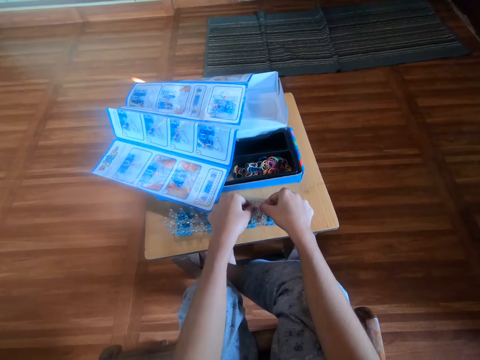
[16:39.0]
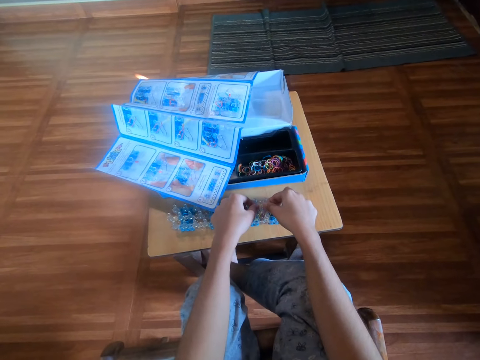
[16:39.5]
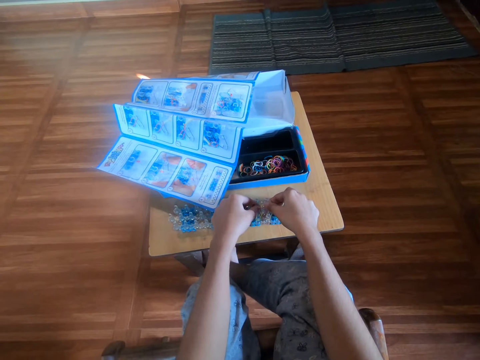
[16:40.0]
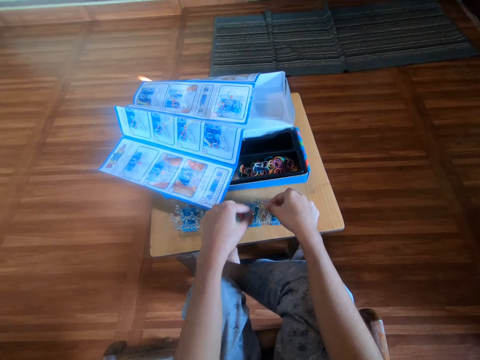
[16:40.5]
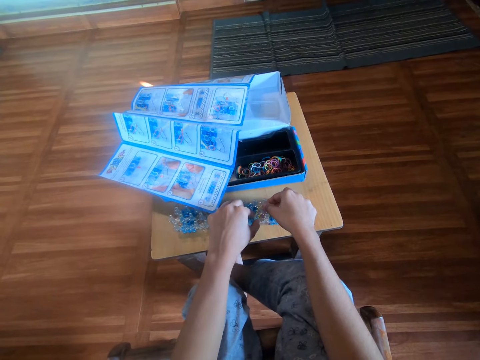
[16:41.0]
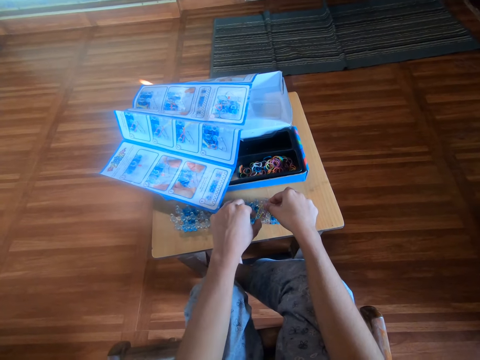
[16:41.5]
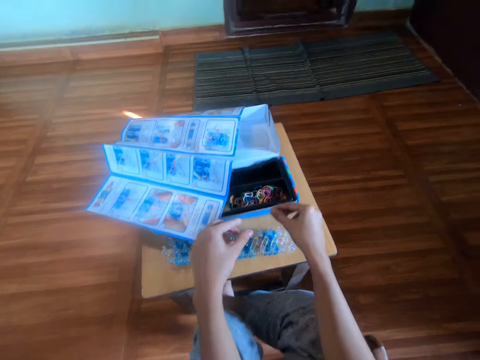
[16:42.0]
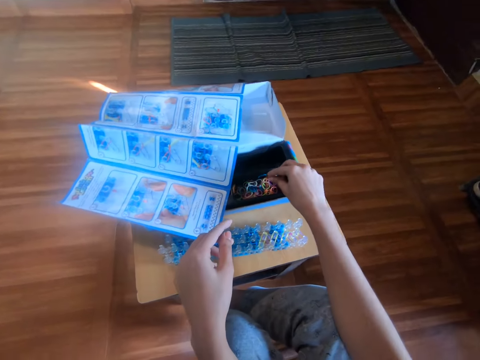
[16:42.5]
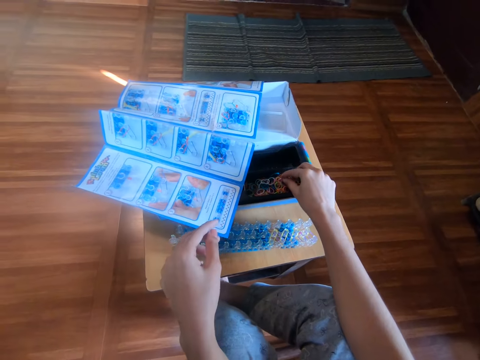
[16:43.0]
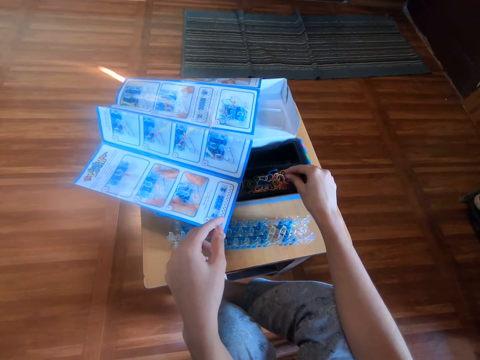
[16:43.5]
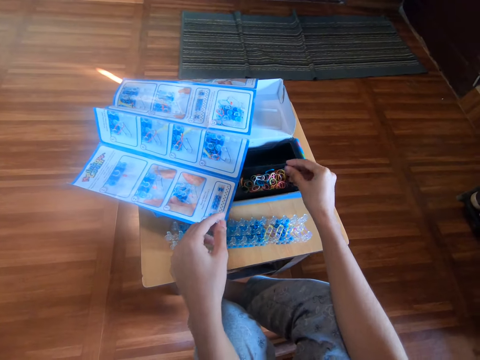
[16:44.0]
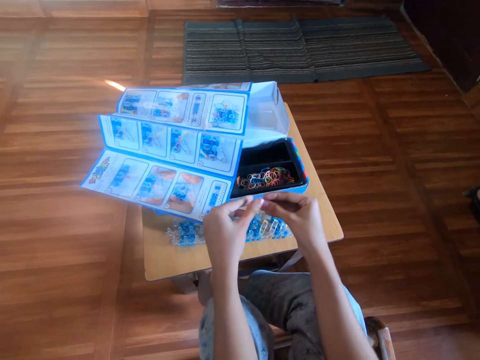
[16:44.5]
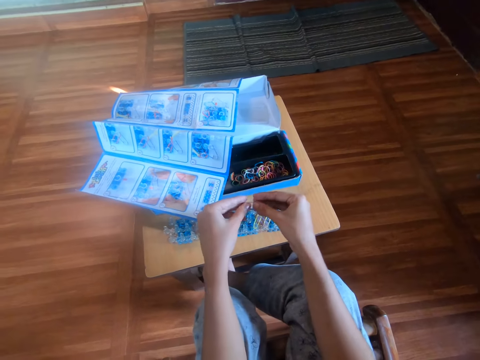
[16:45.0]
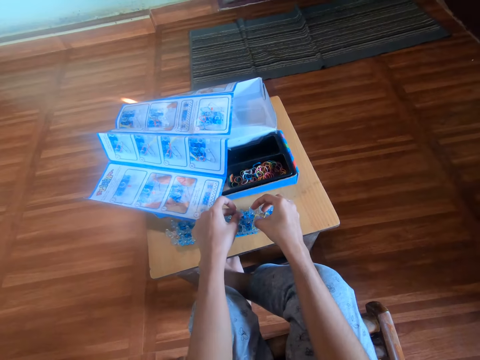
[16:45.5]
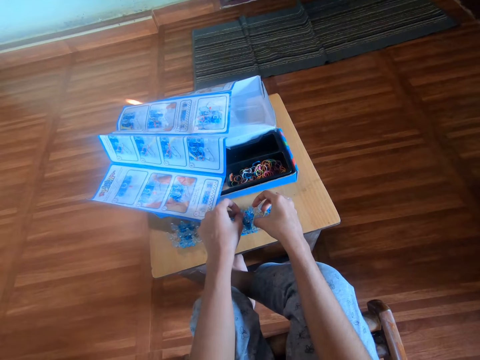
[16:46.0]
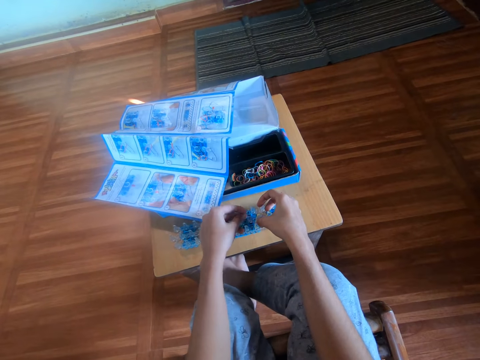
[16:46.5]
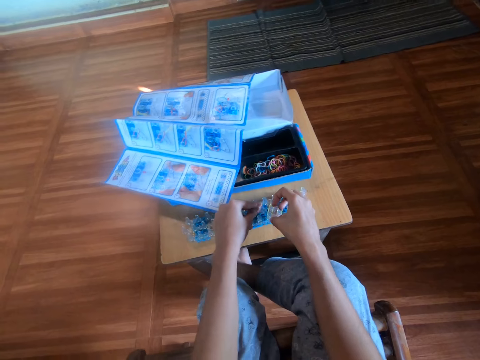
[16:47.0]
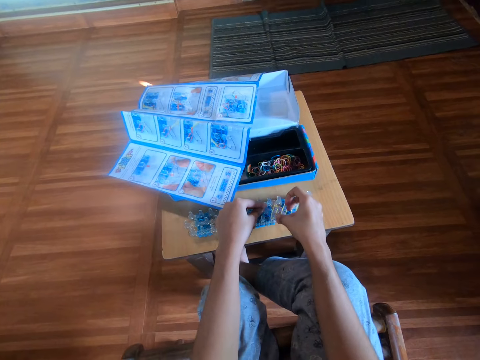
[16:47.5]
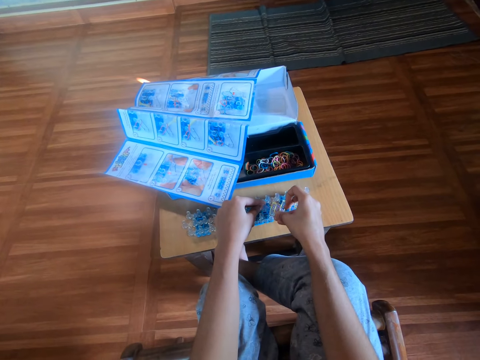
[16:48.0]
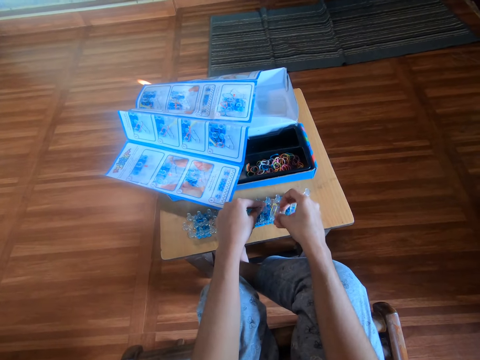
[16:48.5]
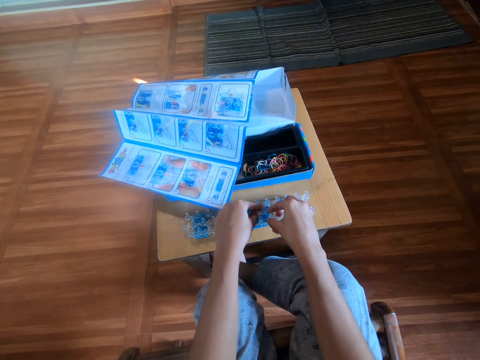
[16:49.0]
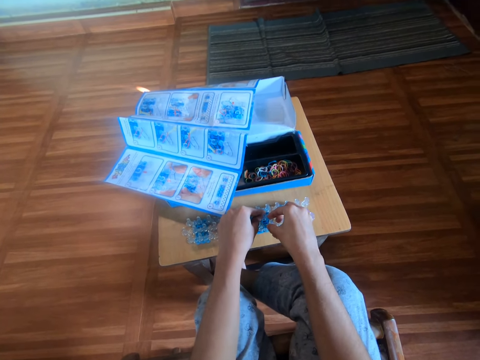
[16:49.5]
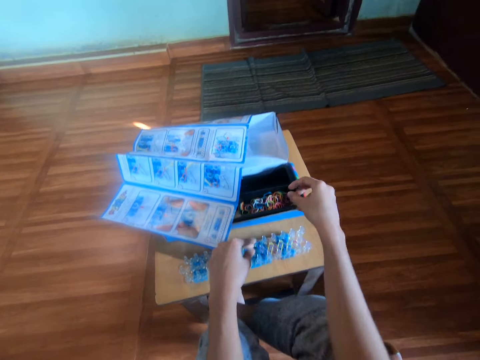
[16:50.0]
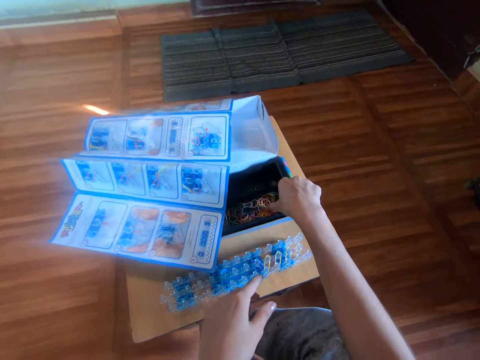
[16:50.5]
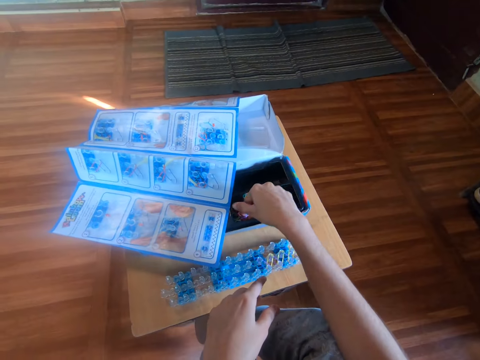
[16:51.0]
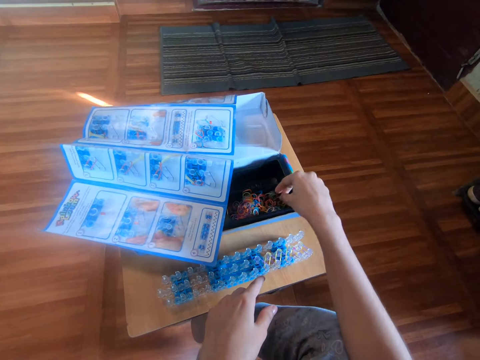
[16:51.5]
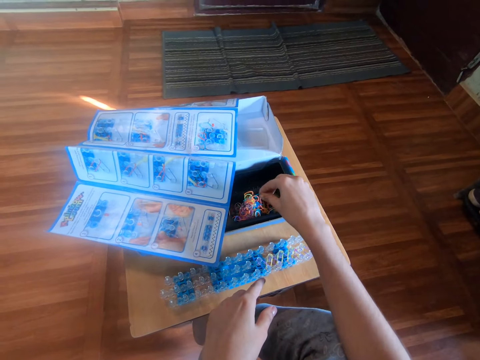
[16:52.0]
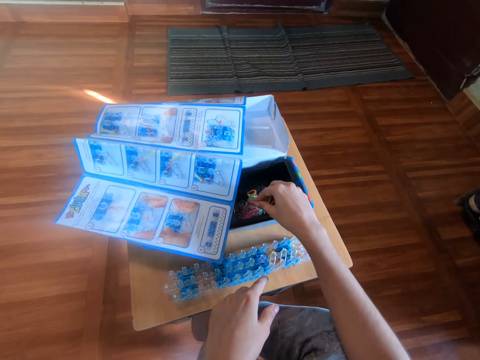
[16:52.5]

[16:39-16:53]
The camera wearer fixes the rubber band on the loom board. She picks a rubber band from the bands kit. She holds the rubber band with both hands. She attaches the rubber band to the loom with both hands. She stretches the rubber band. She adjusts rubber bands in the box with her right hand.

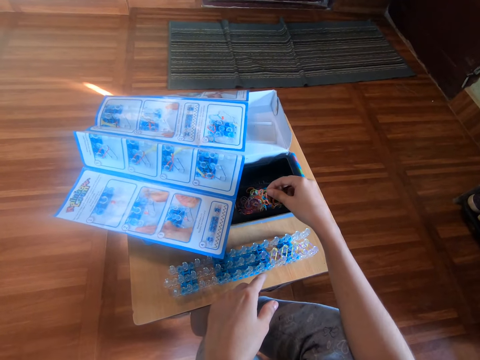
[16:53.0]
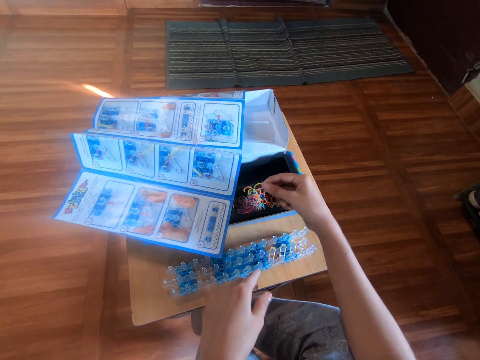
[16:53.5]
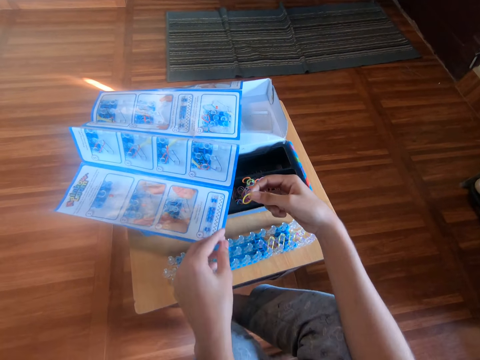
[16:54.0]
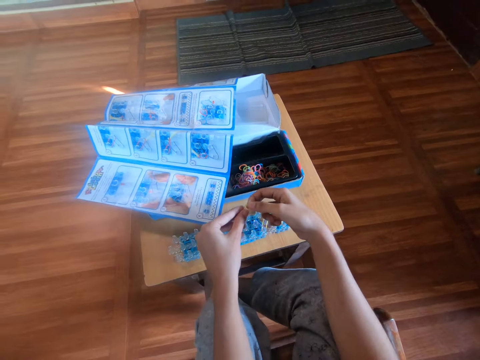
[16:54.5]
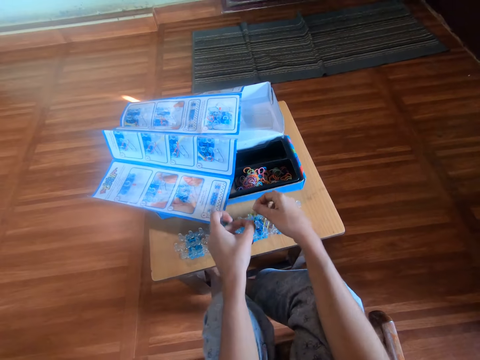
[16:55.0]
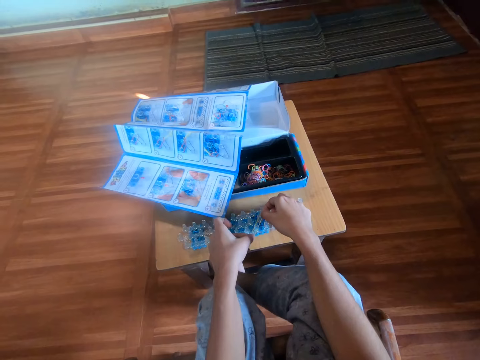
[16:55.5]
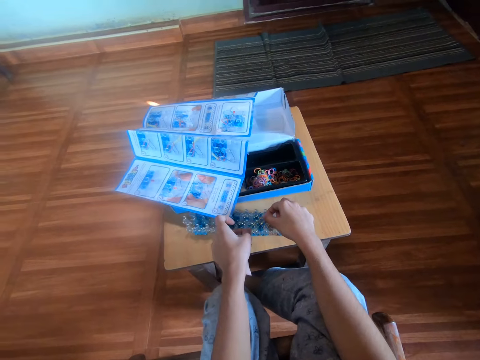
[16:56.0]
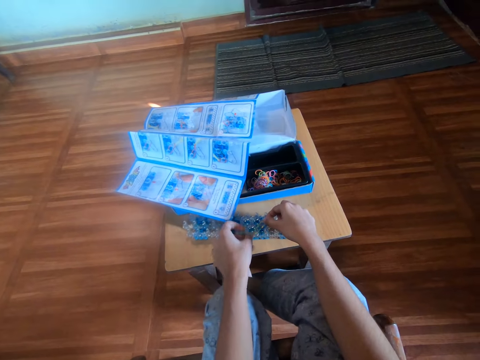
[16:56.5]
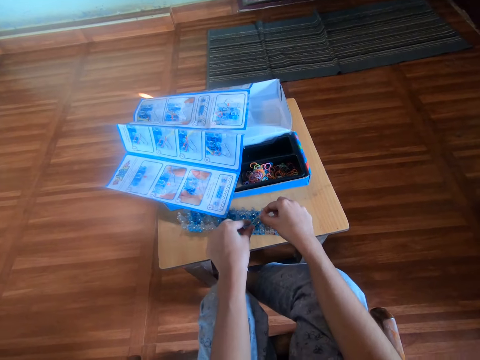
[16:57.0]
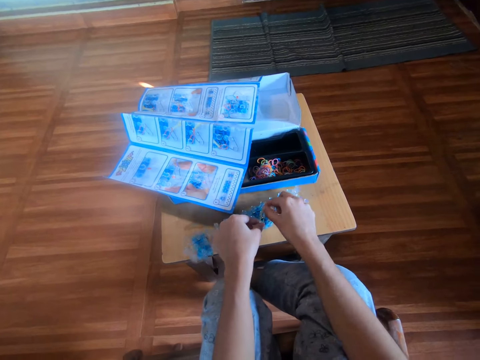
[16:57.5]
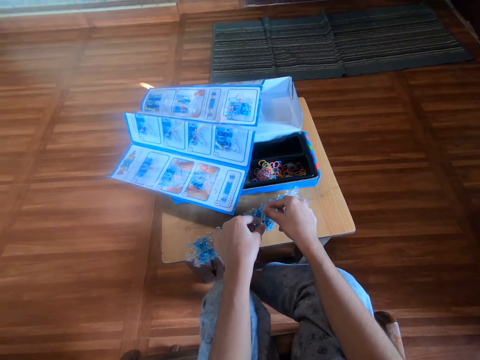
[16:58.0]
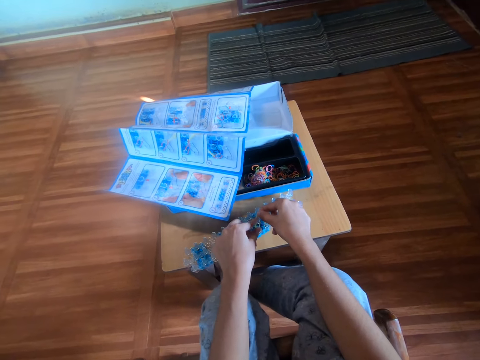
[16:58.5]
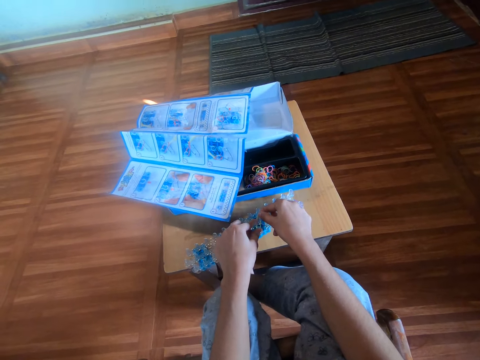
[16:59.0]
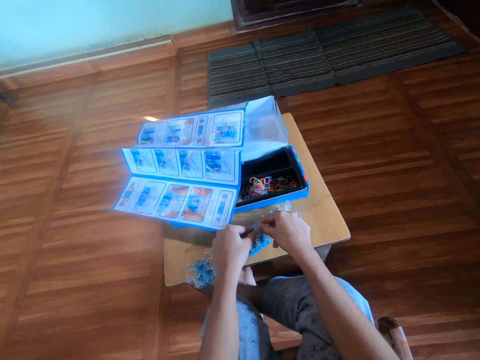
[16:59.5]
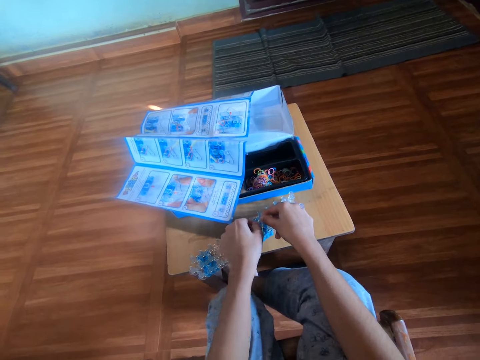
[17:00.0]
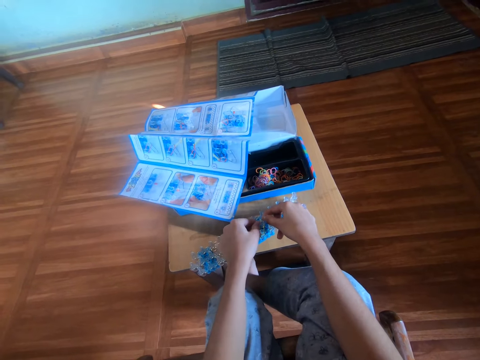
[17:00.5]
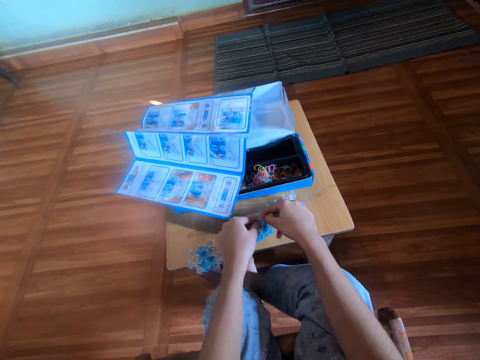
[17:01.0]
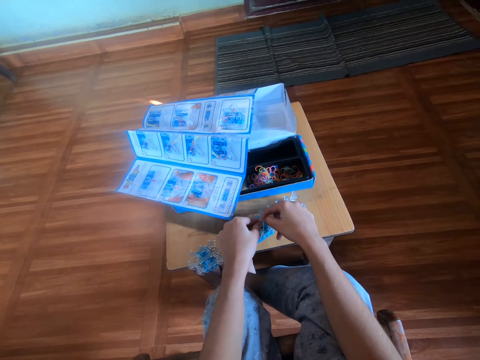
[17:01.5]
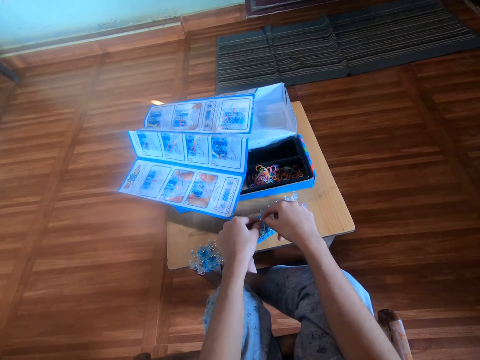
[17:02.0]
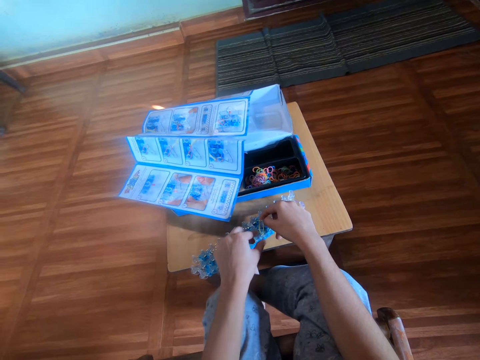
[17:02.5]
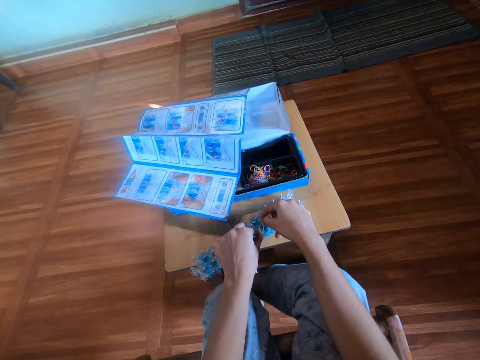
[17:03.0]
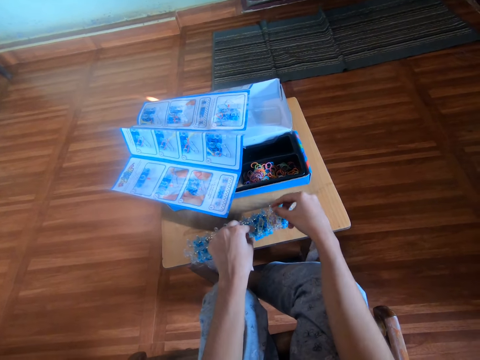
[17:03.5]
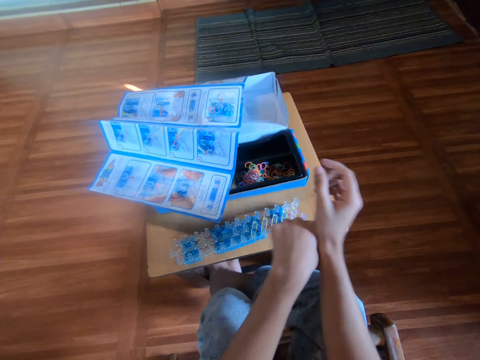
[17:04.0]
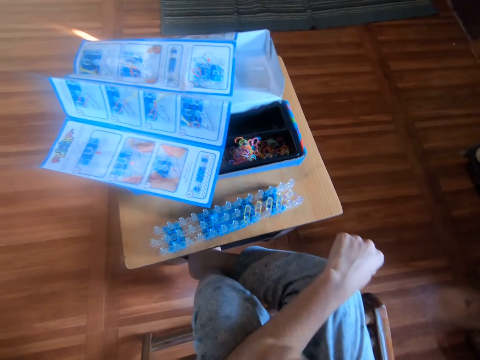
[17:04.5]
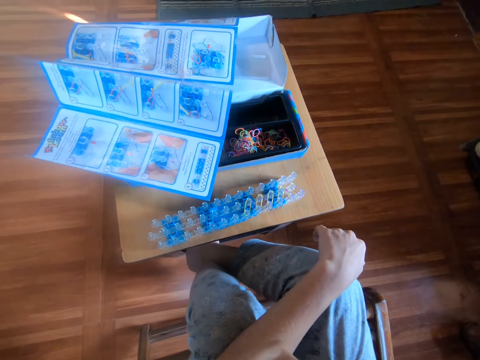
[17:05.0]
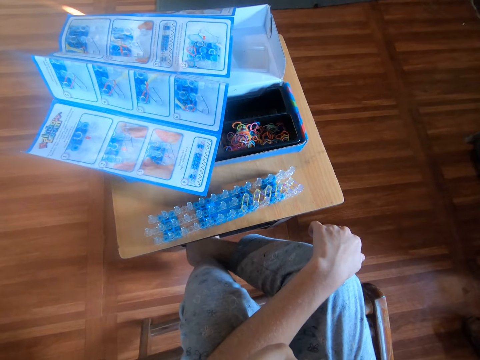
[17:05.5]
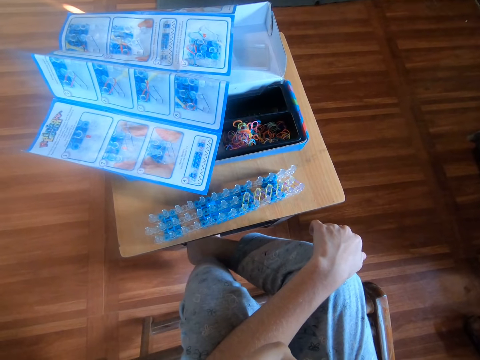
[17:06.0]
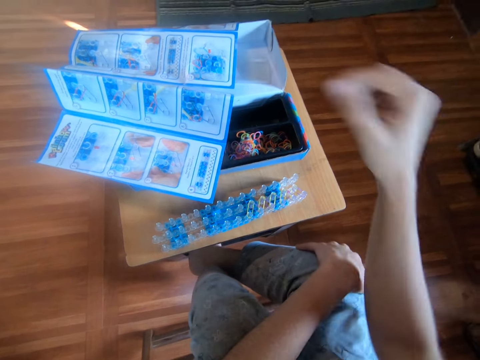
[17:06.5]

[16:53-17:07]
The camera wearer picks a rubber band from the box with her right hand. She holds the rubber band with both hands. She stretches the rubber band. She attaches the rubber band to the loom with both hands. She stops fixing the rubber bands.
